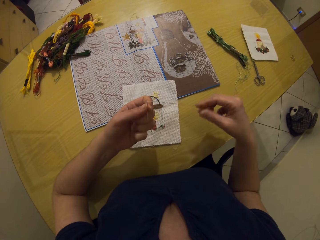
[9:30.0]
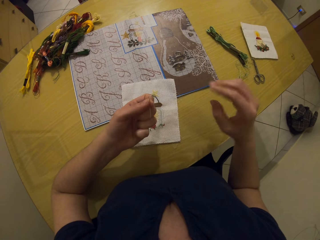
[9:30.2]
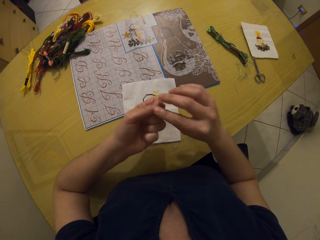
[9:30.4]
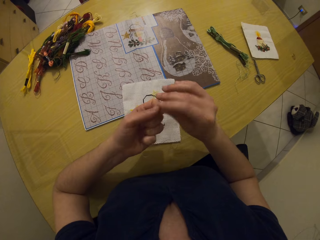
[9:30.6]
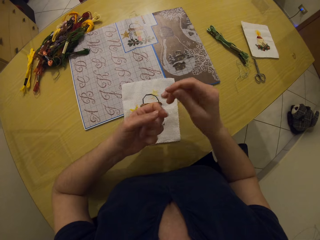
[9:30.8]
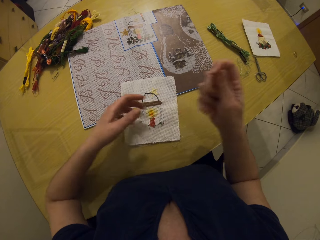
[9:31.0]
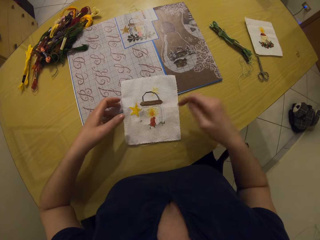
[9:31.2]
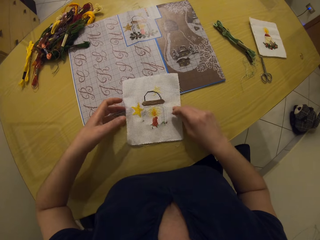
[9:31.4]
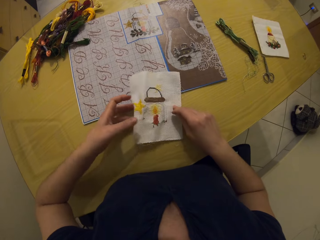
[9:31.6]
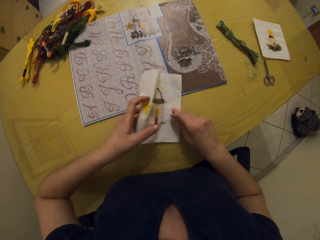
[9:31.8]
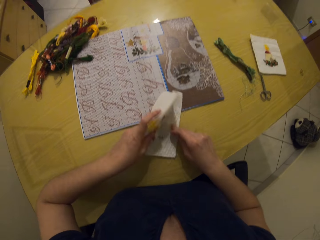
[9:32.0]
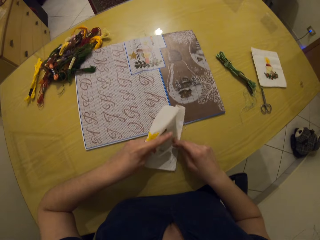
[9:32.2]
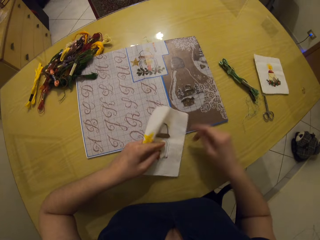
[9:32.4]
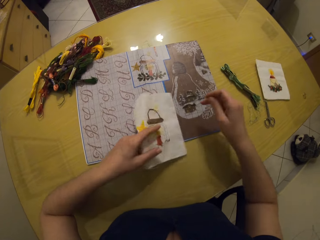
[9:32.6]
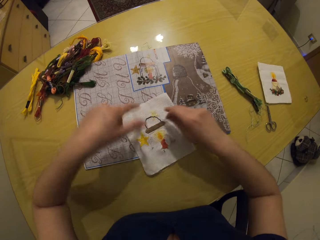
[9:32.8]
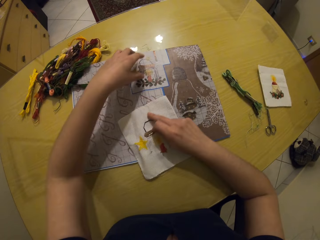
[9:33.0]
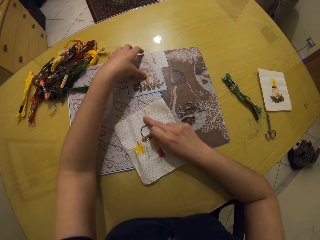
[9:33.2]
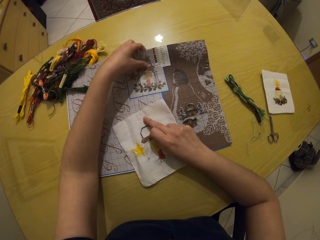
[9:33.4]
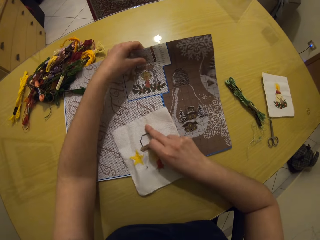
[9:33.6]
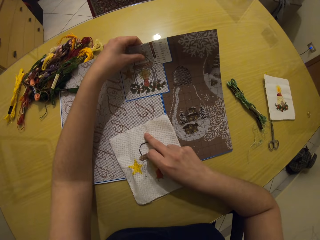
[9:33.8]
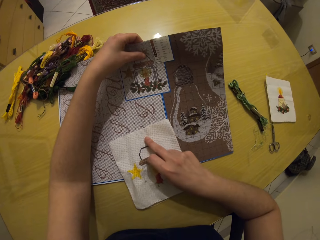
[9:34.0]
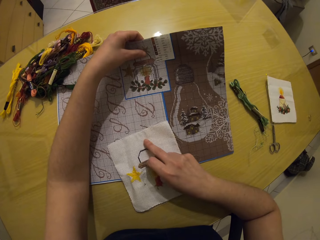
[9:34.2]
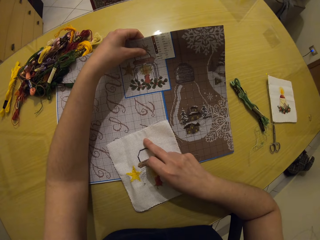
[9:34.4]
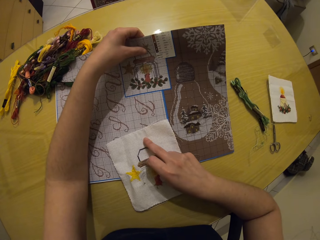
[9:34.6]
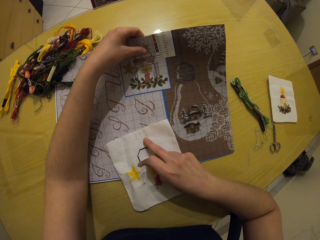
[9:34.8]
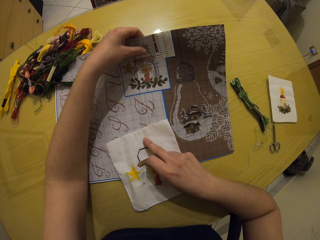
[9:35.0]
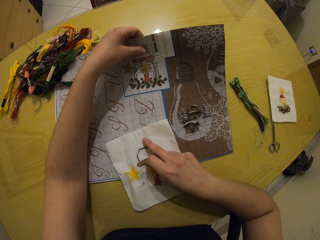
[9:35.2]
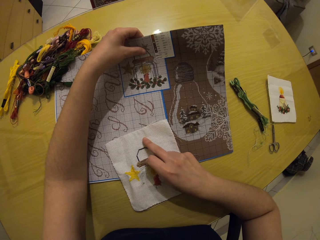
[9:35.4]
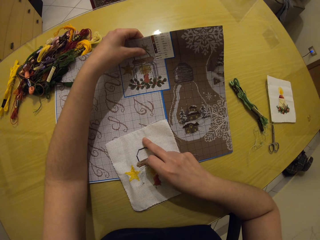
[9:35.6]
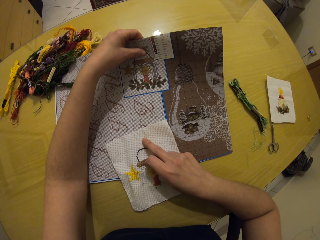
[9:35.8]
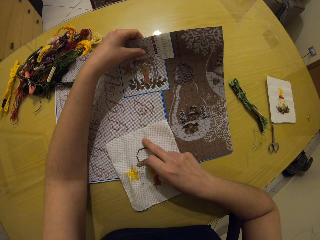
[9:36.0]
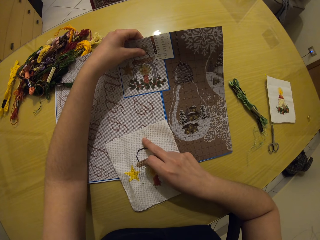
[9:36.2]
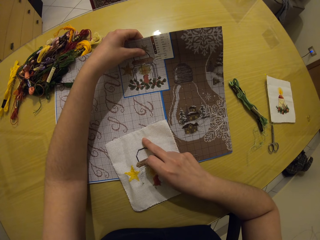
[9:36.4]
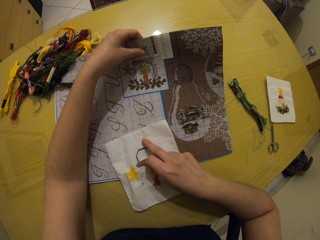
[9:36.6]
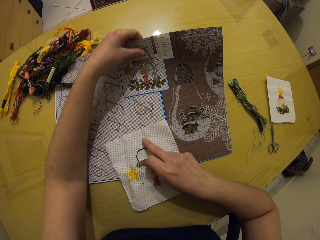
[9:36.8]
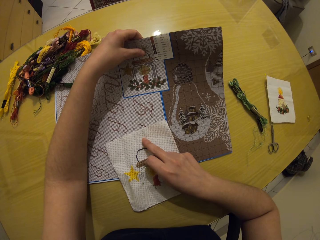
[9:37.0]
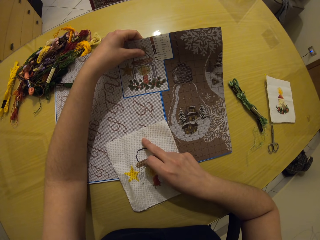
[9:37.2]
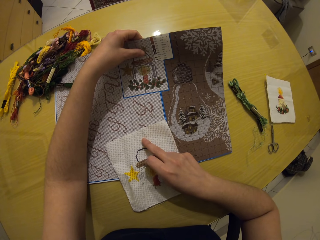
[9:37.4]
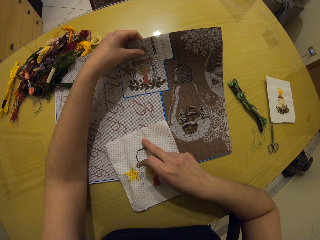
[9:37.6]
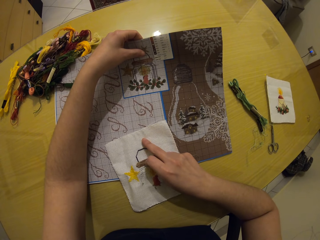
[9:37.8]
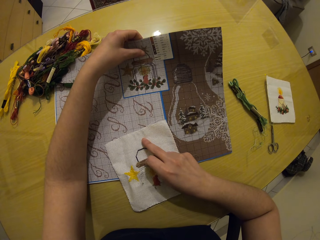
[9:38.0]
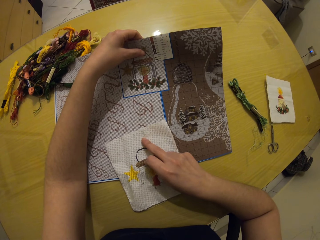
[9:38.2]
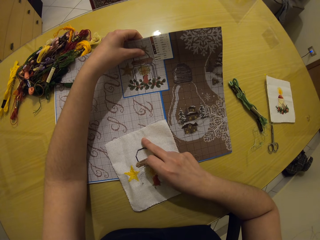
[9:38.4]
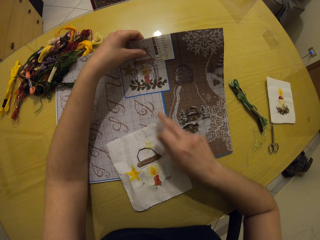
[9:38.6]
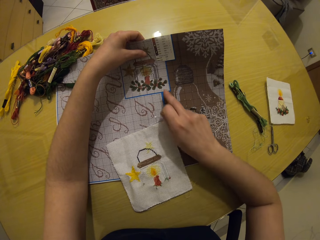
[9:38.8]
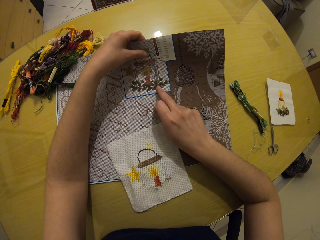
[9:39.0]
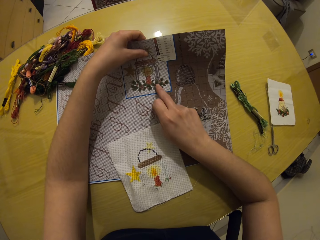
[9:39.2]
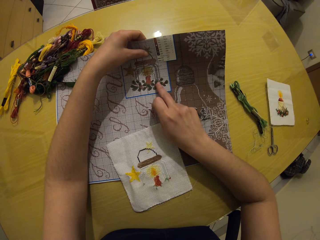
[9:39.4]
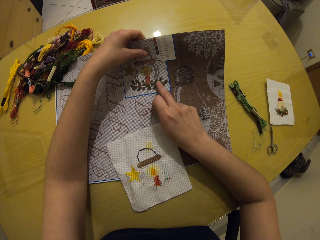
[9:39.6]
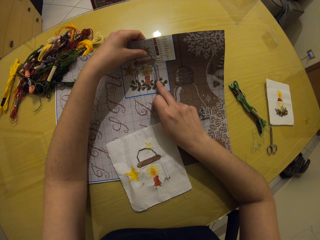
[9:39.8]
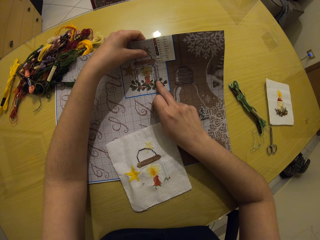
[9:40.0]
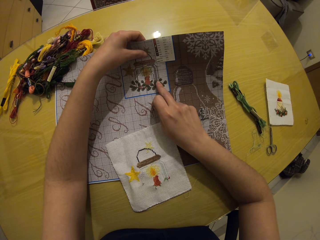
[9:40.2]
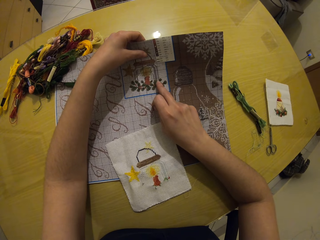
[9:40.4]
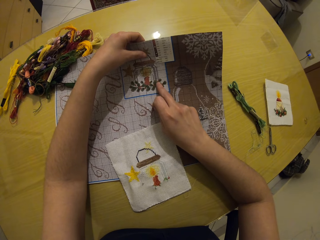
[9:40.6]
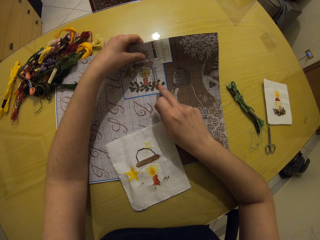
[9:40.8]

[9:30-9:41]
The camera wearer moves an embroidery on the table with her left hand. She raises a piece of paper on the table with her left hand. She holds the paper with her left hand. She touches the piece of paper on the table with her right hand.

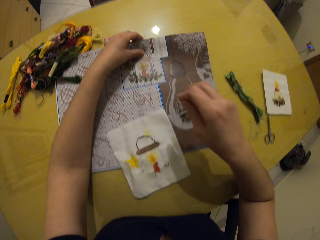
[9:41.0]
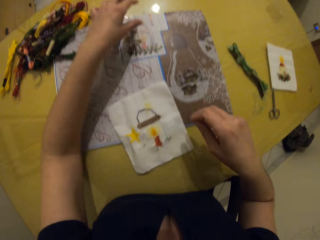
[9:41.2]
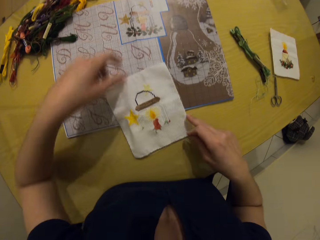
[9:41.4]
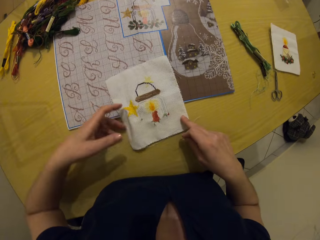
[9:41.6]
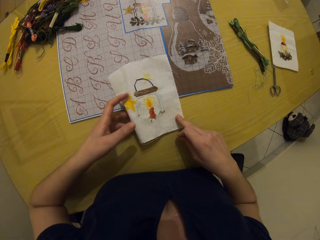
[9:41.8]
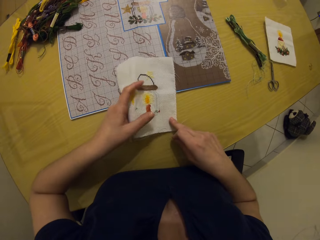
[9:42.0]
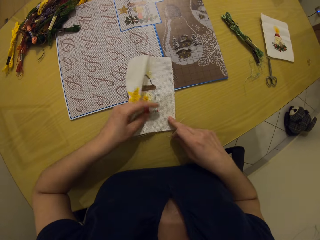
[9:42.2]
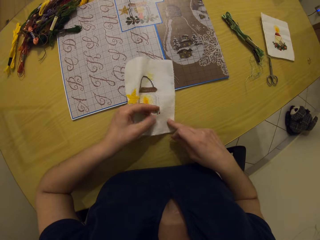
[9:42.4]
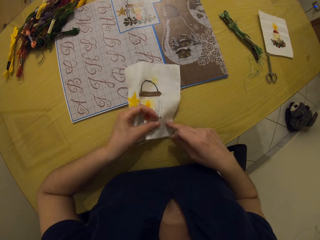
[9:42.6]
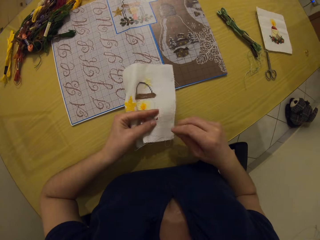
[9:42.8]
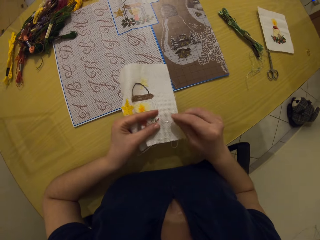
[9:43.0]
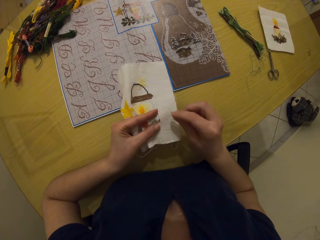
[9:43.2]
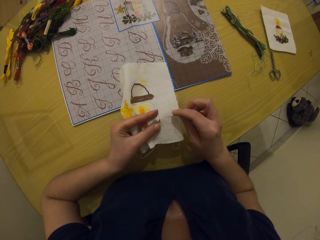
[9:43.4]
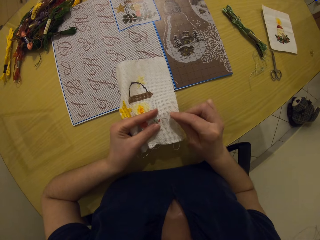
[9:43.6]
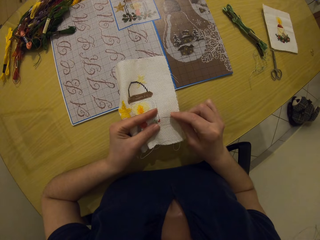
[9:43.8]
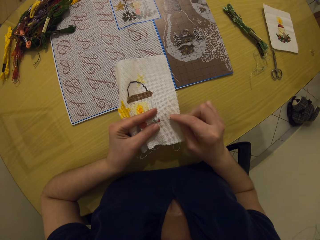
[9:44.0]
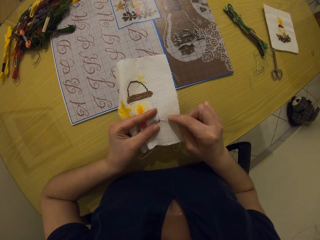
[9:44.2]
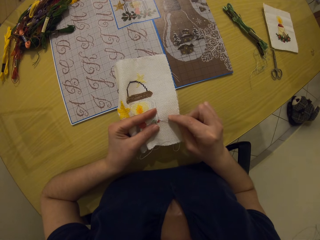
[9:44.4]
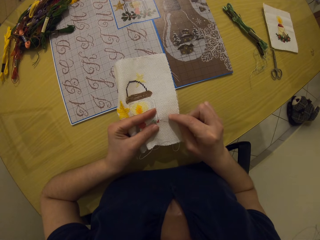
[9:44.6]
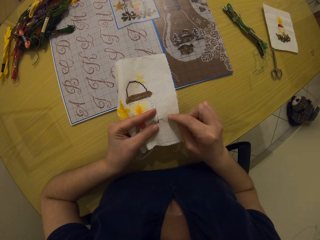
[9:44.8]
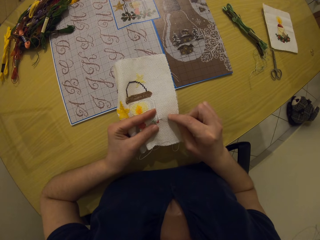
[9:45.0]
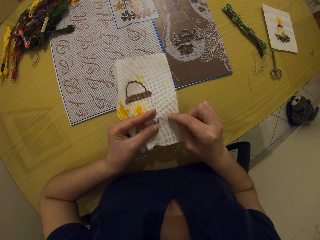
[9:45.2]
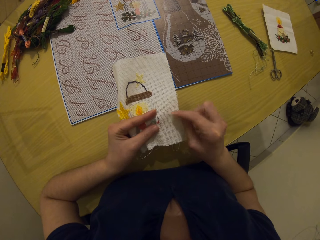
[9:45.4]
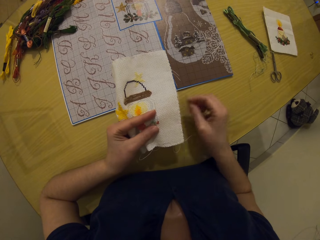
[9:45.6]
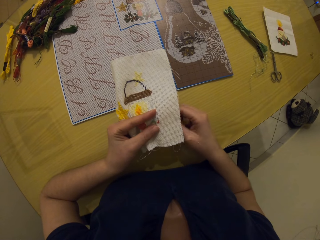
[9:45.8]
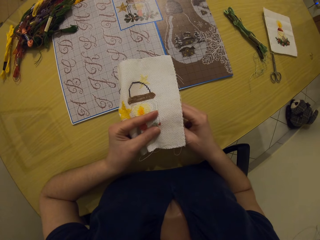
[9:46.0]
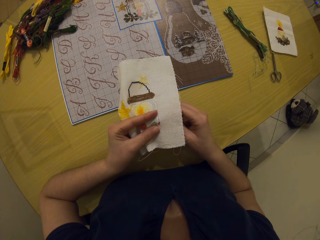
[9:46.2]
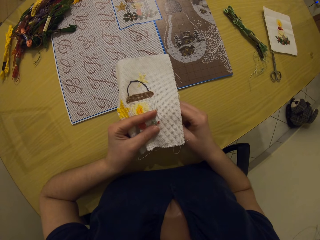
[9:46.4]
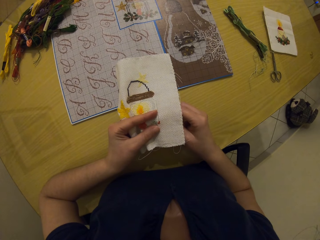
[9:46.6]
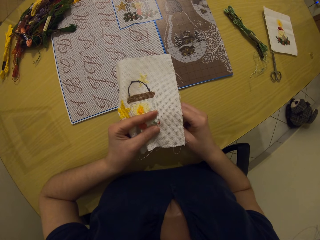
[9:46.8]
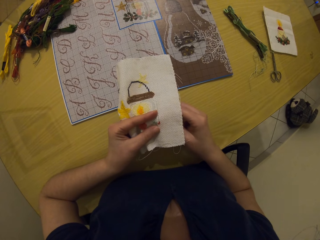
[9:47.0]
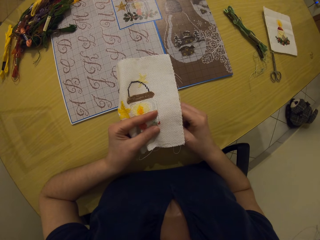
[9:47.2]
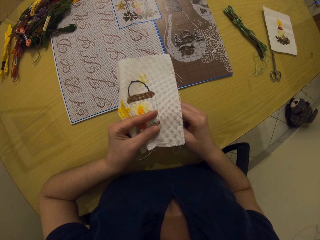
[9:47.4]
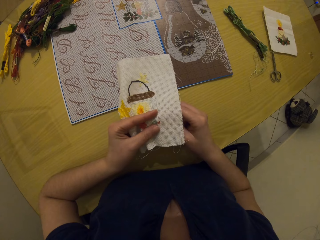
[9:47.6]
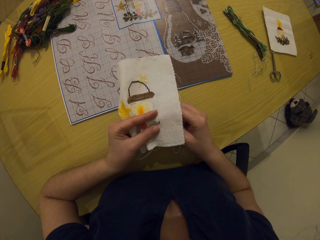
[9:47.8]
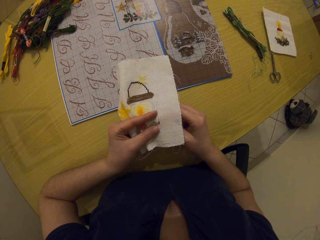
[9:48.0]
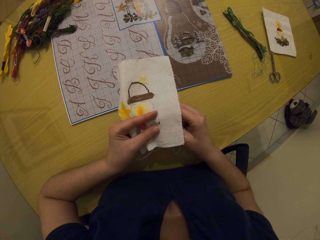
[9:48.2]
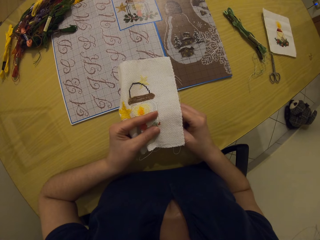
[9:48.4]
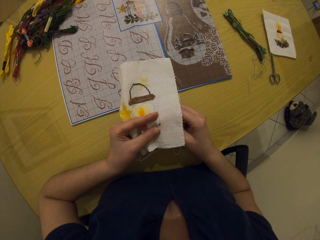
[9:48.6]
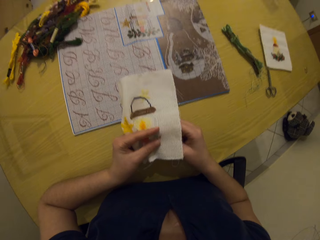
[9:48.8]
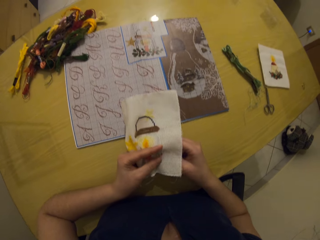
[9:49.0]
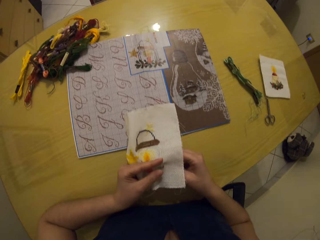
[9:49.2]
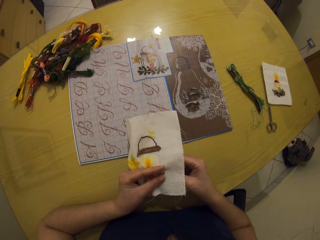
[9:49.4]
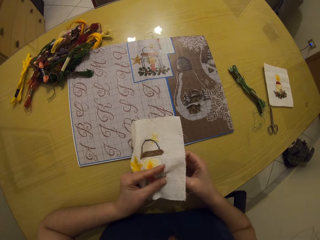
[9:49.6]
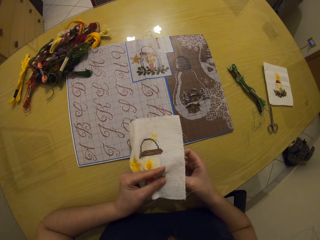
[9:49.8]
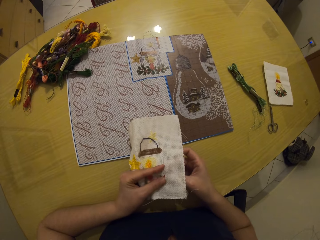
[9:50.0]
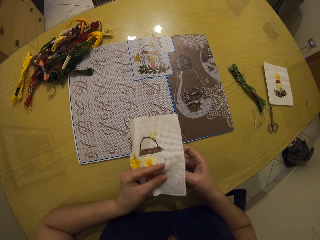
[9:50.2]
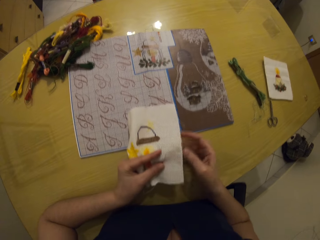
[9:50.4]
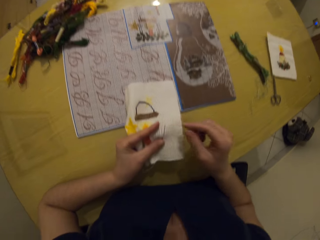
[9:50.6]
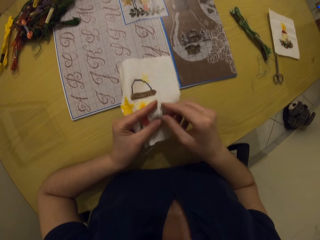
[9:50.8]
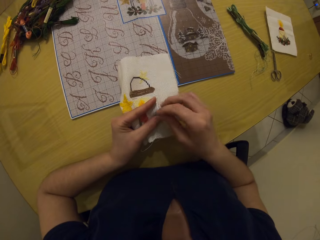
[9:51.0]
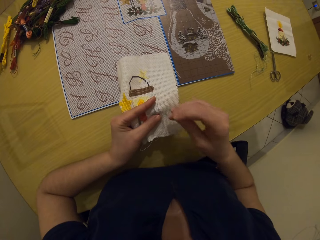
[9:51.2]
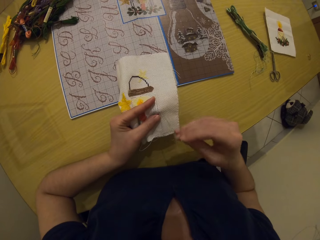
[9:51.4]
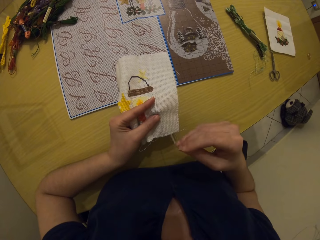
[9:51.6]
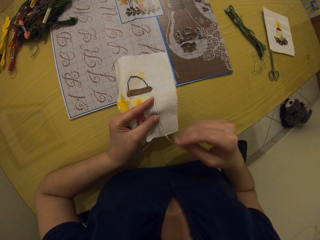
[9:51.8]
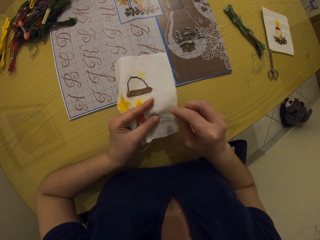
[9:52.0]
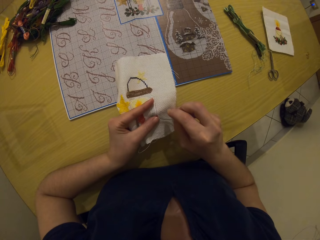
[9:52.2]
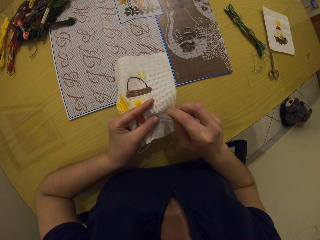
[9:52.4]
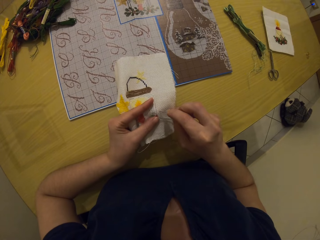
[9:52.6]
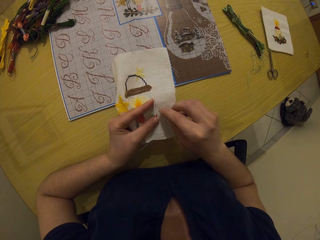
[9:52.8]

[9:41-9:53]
The camera wearer lets go of the paper. She holds the small fabric. She lifts the embroidery from the table with both hands. She stitches the embroidery in her left hand with the needle in her right hand. She makes a hole on the fabric.
